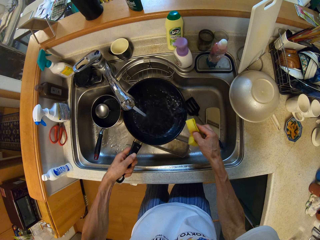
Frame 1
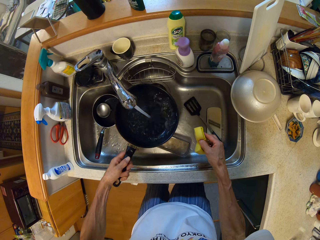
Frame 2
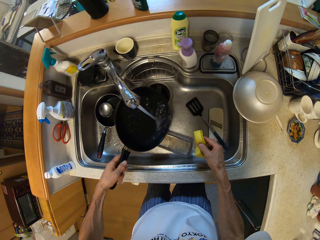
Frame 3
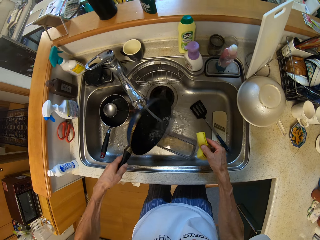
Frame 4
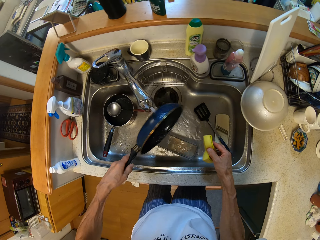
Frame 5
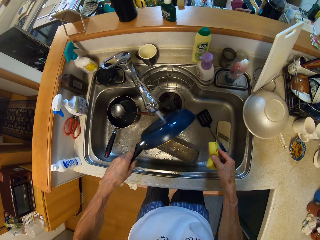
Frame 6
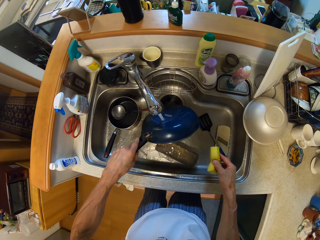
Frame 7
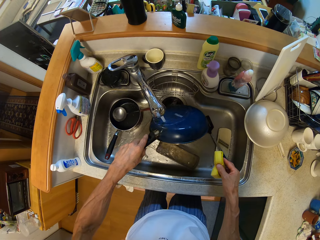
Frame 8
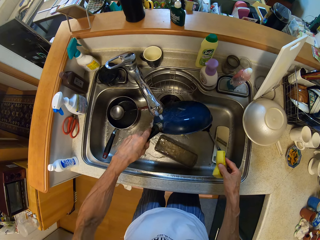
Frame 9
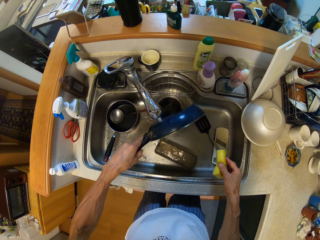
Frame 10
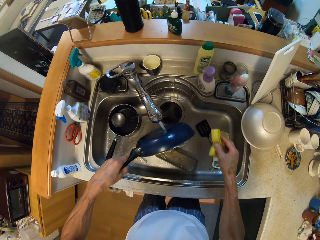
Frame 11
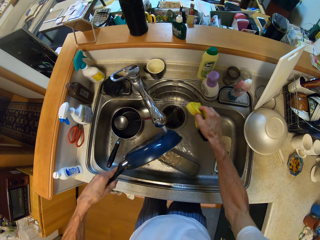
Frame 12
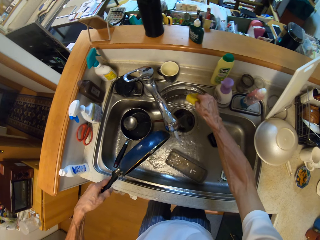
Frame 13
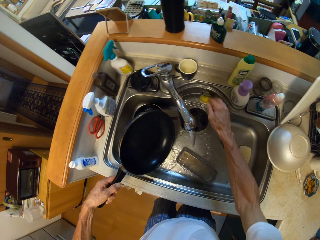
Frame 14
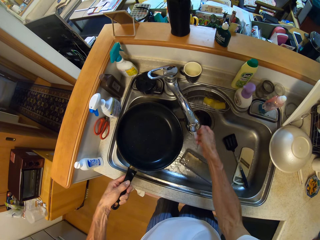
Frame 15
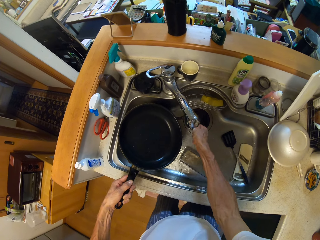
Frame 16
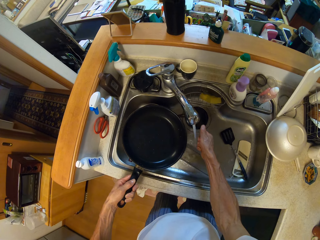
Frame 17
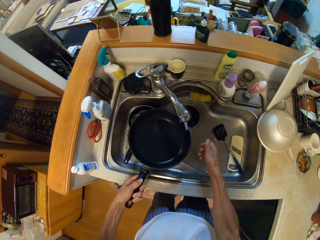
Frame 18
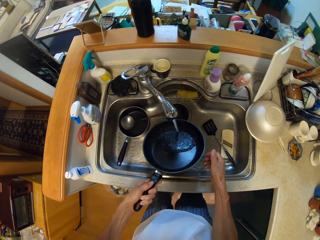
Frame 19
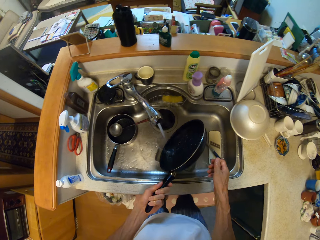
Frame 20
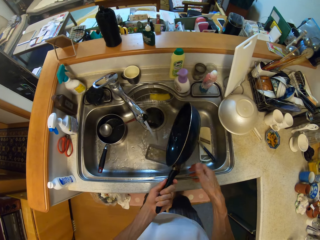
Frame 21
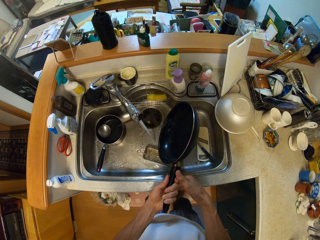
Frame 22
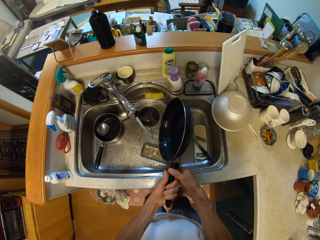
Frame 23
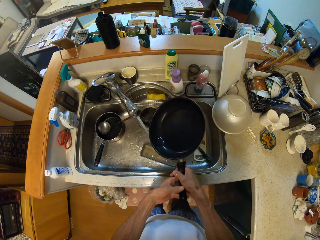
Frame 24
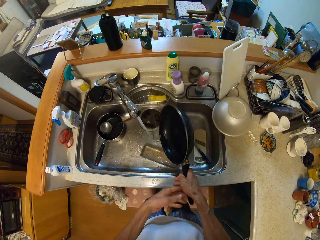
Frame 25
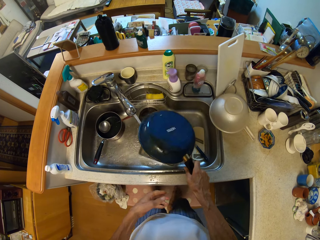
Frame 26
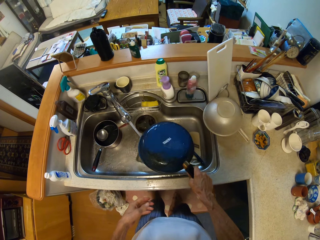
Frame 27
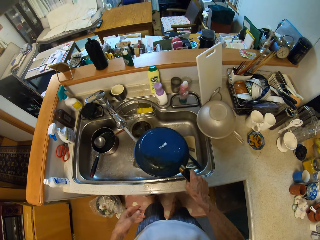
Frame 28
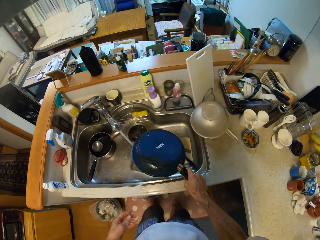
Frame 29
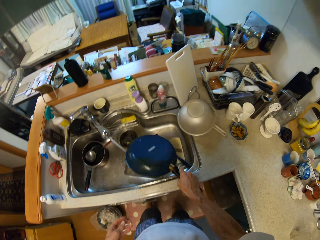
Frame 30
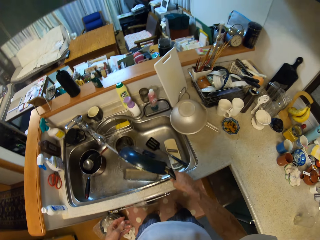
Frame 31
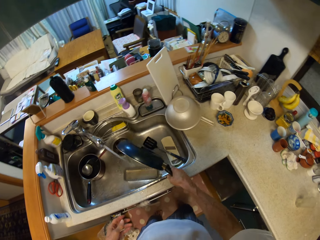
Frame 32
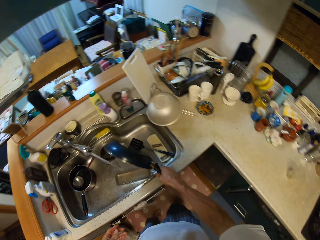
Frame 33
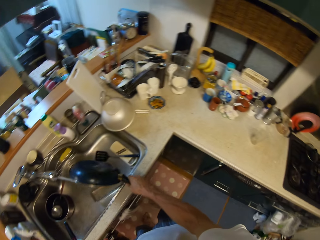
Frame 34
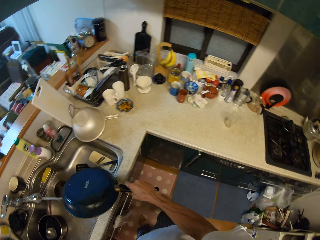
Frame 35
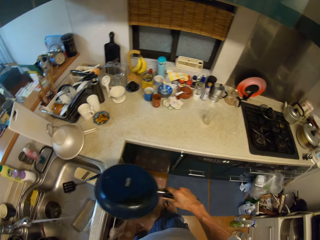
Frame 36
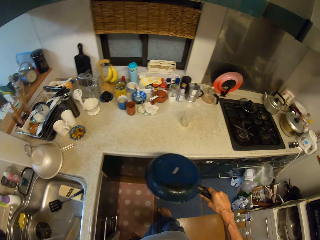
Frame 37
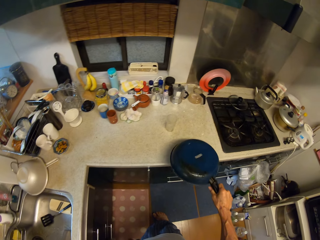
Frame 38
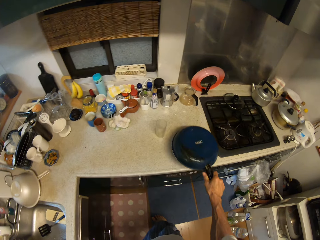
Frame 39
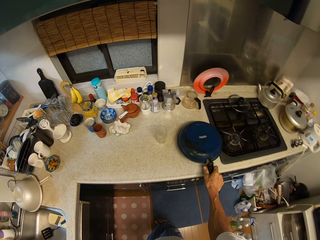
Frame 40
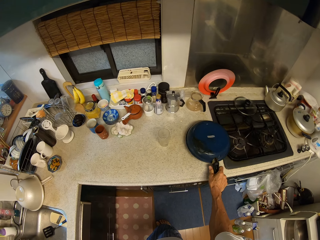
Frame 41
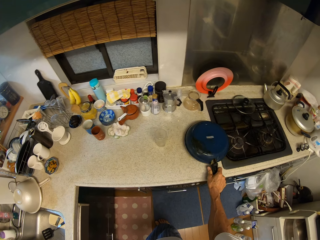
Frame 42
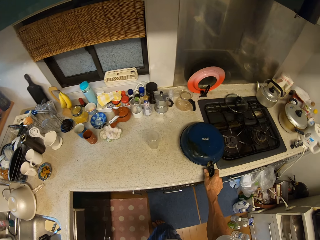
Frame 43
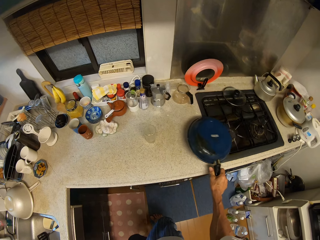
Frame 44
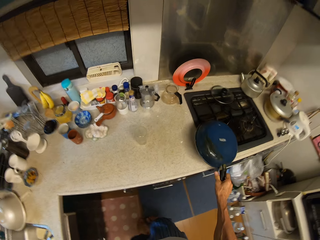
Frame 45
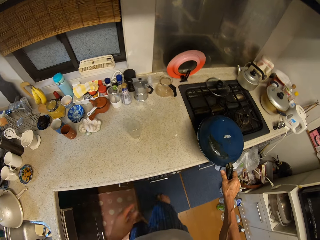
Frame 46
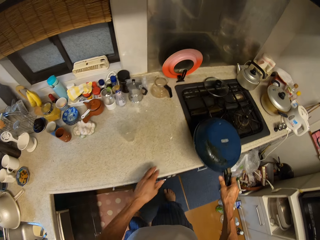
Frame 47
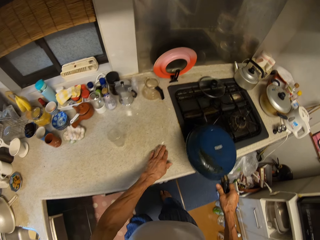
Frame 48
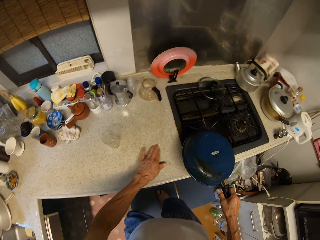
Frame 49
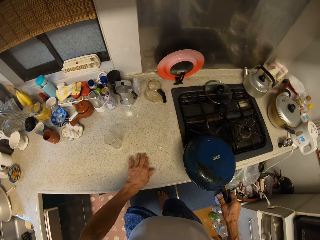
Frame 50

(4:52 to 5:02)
The camera wearer flips a pan in a sink with a hand. They put down a scrubber in a sink holder rack. They clean the pan with running water from a tap. They put down the pan on a kitchen counter.

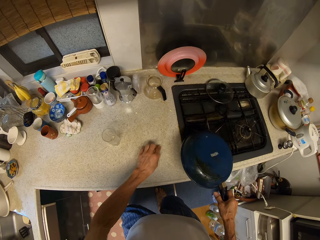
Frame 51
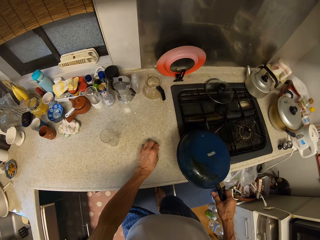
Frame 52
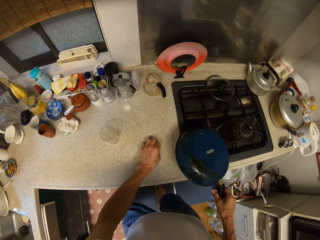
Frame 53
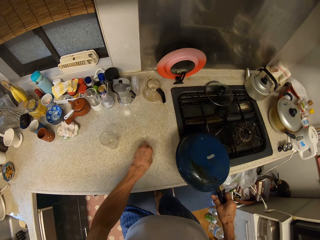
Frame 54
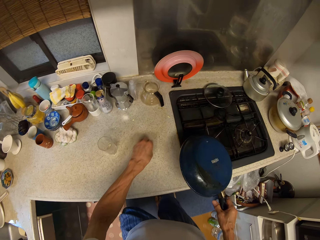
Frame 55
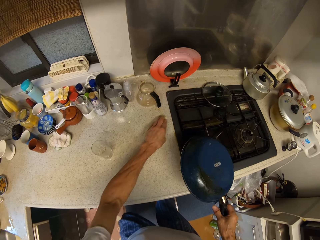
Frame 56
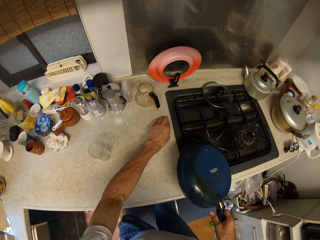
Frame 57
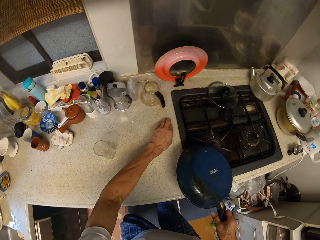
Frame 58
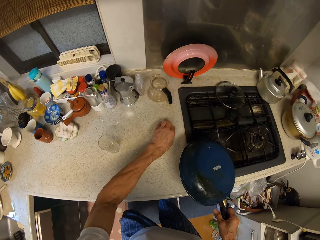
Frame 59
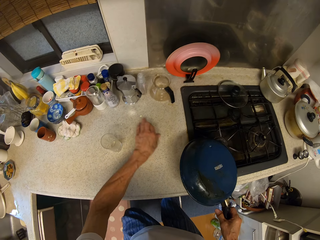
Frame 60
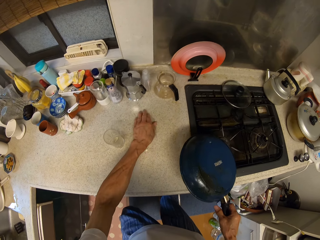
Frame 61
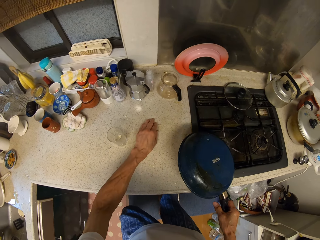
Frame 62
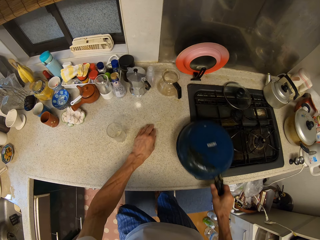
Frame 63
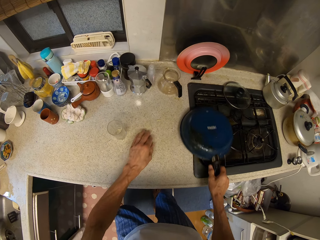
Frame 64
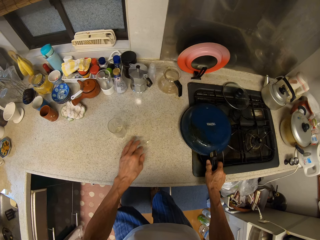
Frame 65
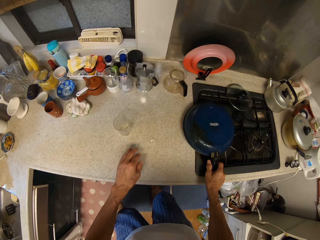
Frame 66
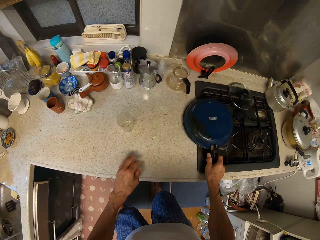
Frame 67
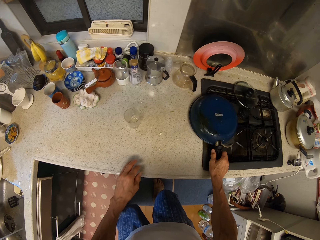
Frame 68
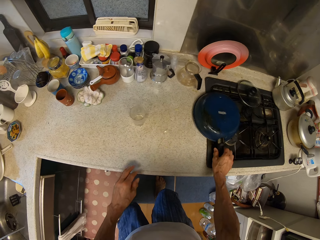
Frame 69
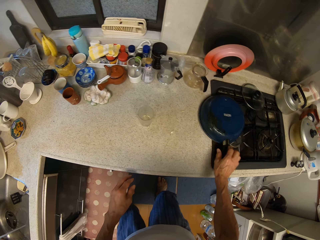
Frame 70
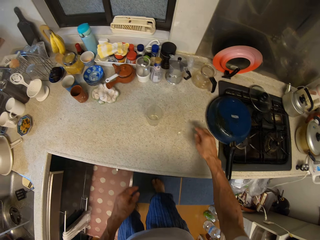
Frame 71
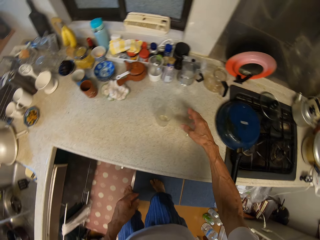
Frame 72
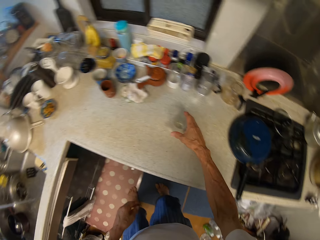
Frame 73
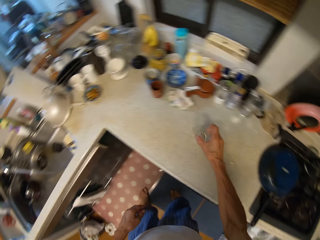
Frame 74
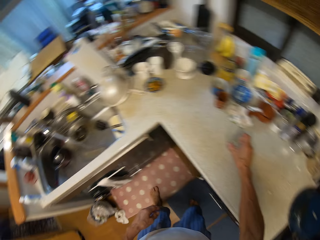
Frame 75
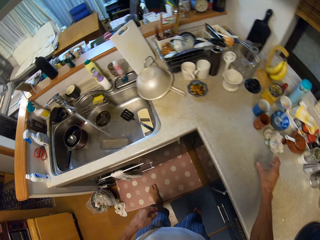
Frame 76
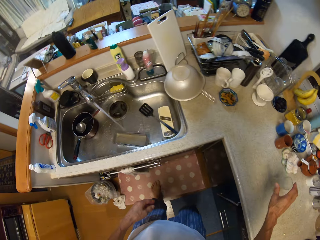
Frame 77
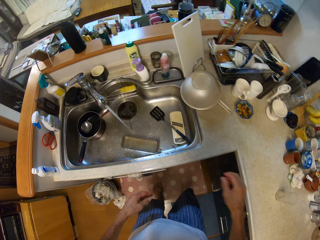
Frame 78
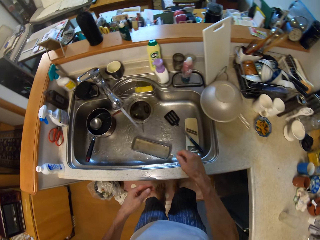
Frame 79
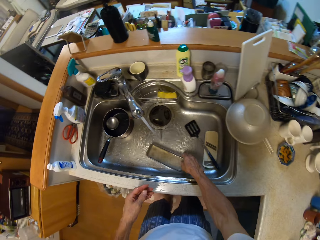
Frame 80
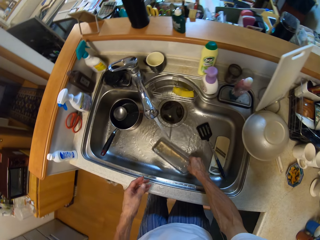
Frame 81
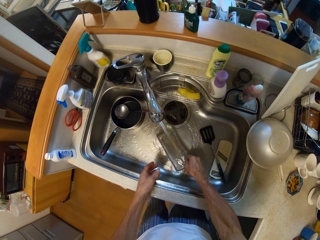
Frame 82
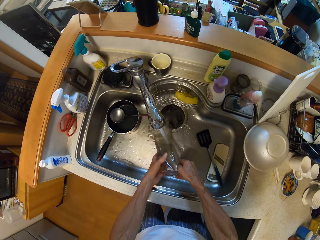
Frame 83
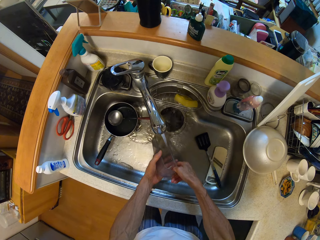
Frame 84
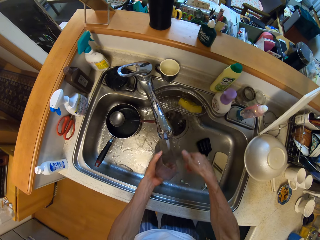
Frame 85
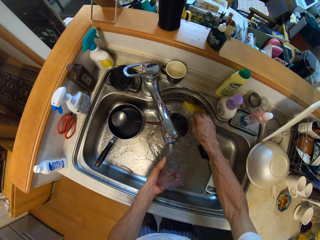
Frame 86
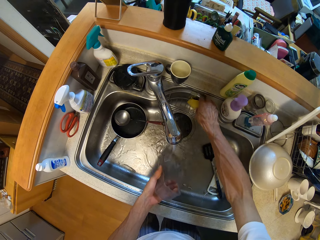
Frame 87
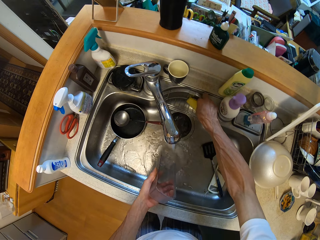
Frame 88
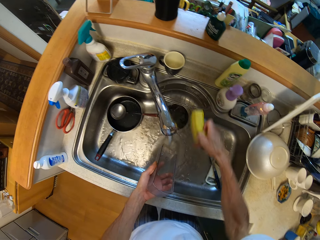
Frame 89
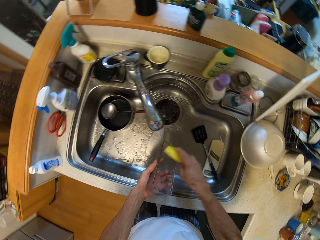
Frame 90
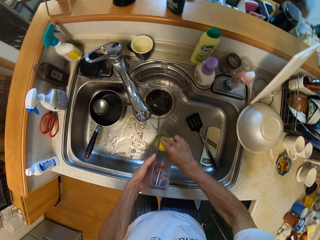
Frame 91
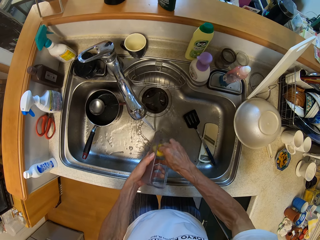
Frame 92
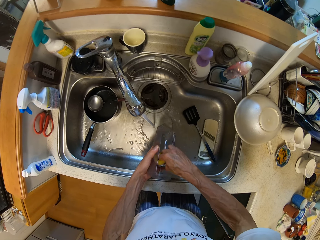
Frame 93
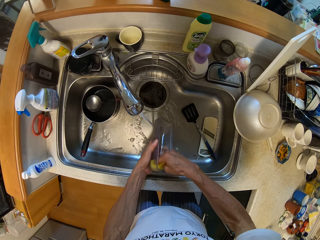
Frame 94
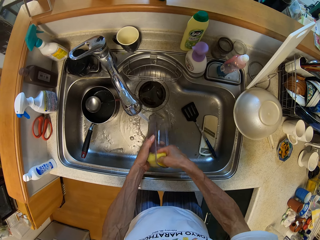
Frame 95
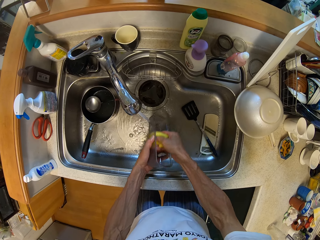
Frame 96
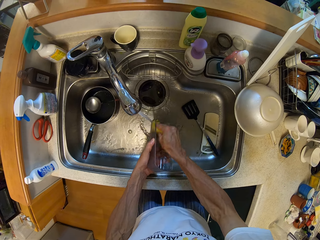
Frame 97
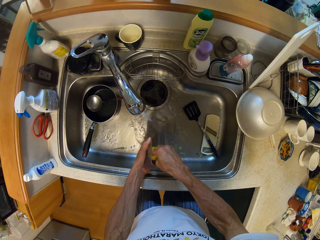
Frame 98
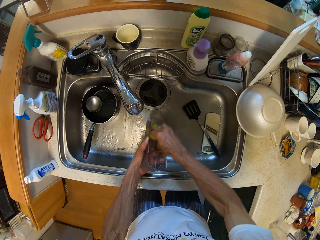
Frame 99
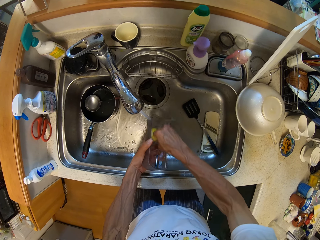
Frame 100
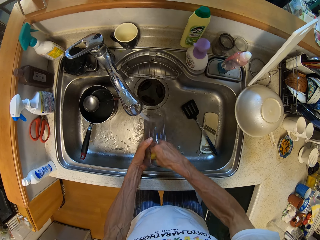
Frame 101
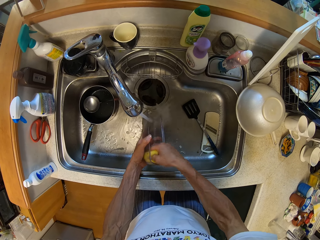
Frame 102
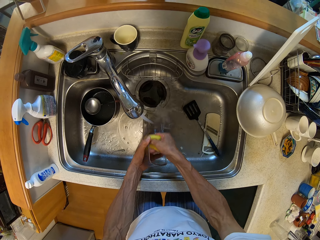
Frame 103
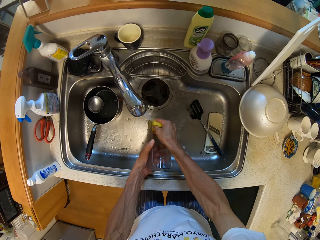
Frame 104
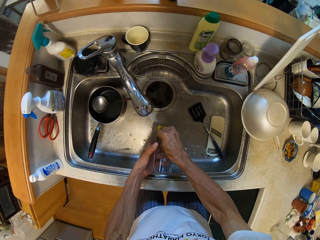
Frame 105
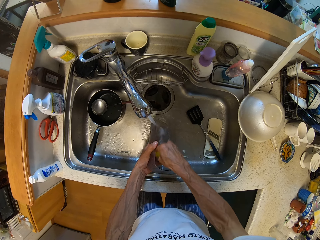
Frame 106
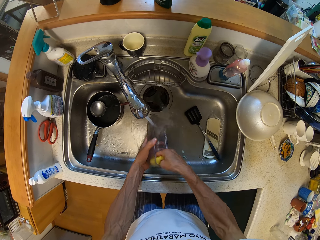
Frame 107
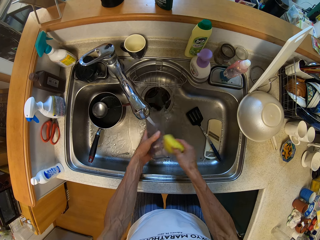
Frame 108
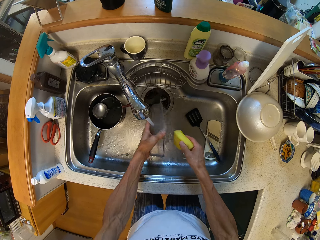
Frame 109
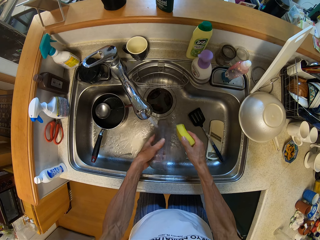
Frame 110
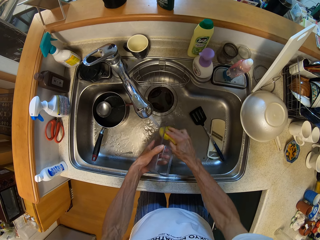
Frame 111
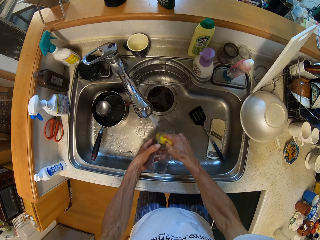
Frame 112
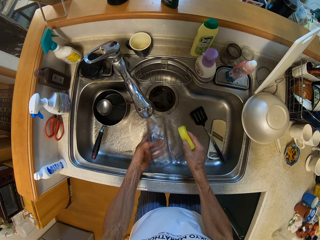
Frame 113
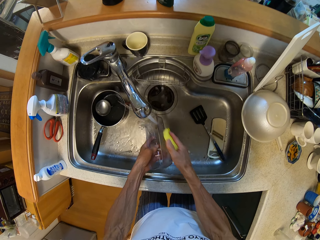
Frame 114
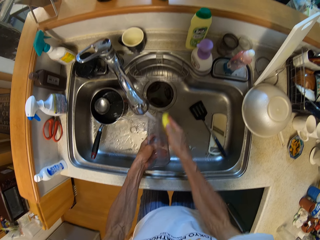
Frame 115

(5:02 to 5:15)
The camera wearer wipes dirt on the counter with the left hand. They drop a pan on the gas cooker with the right hand. They move a glass tumbler on the counter with the right hand. They walk around a kitchen. They pick up a can from a sink. They clean the can with running water from a tap. They pick up a scrubber from a sink holder rack. They clean the can with the scrubber and running water from the tap with the right hand.
